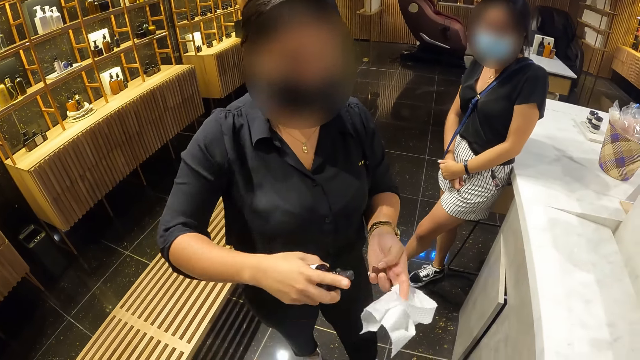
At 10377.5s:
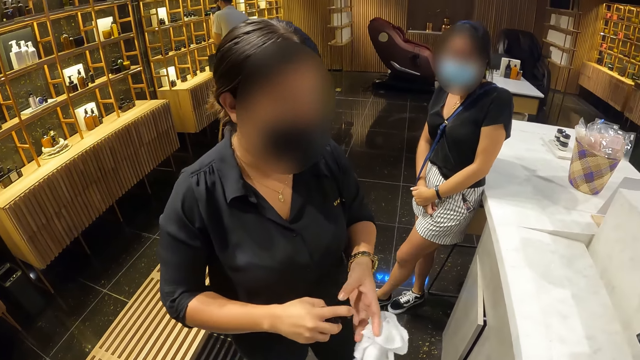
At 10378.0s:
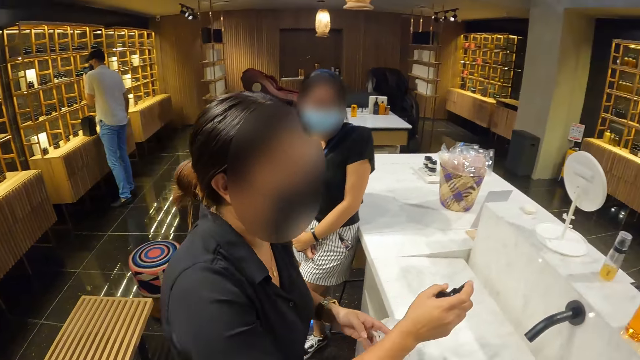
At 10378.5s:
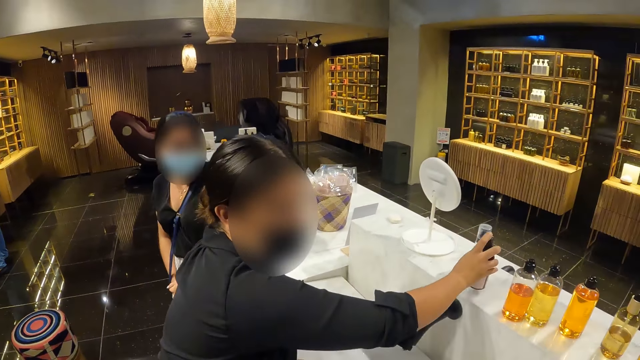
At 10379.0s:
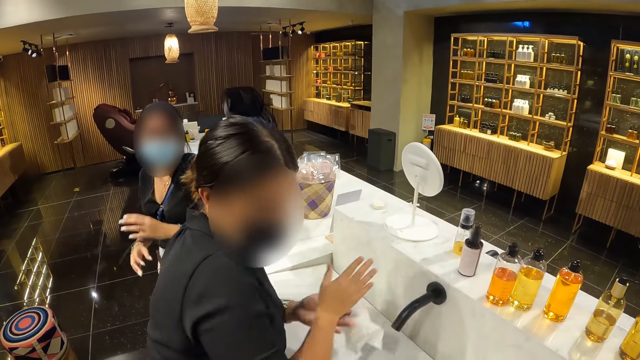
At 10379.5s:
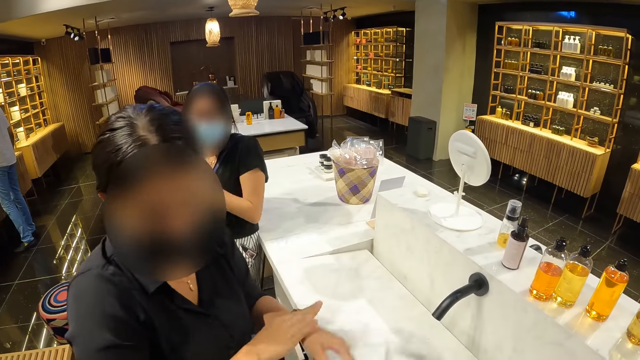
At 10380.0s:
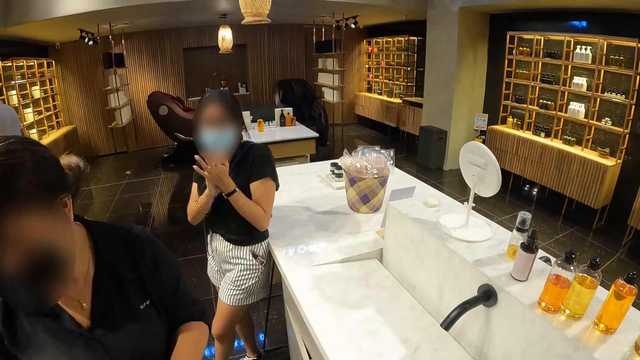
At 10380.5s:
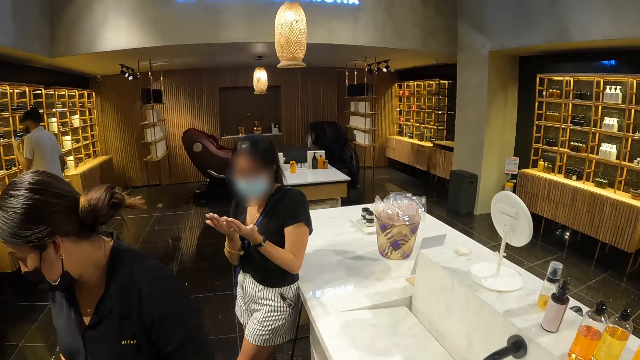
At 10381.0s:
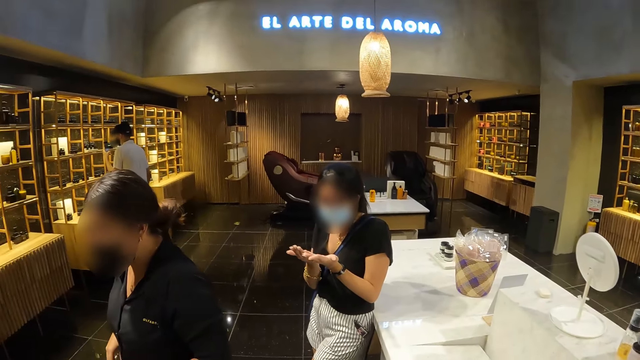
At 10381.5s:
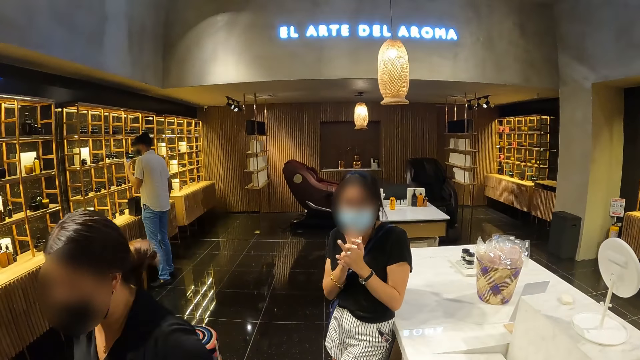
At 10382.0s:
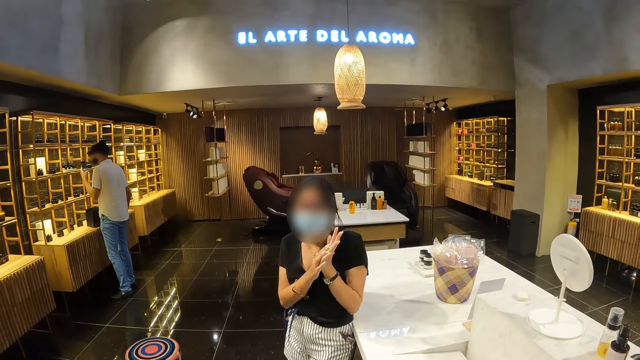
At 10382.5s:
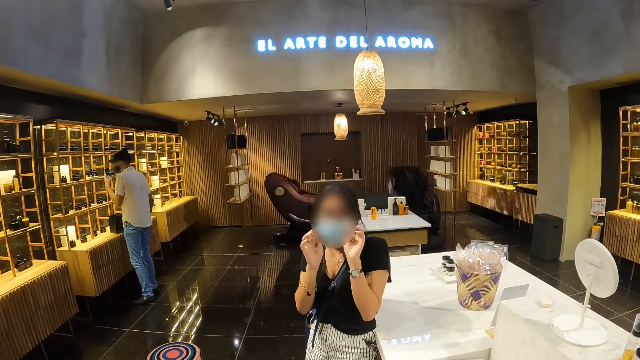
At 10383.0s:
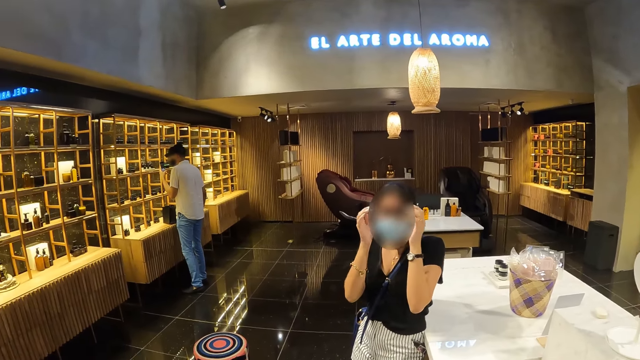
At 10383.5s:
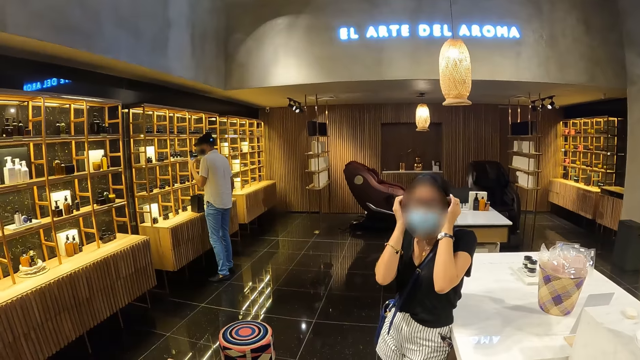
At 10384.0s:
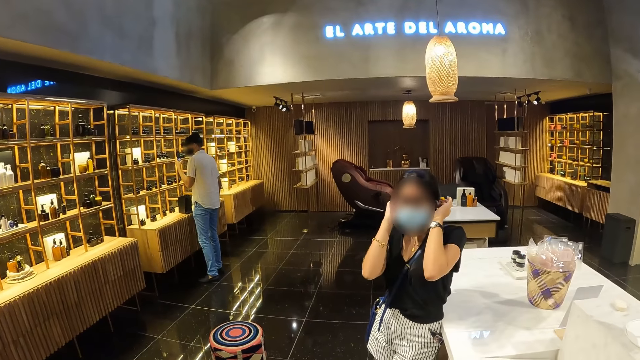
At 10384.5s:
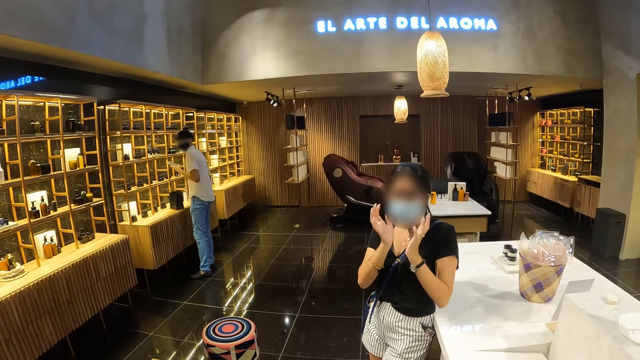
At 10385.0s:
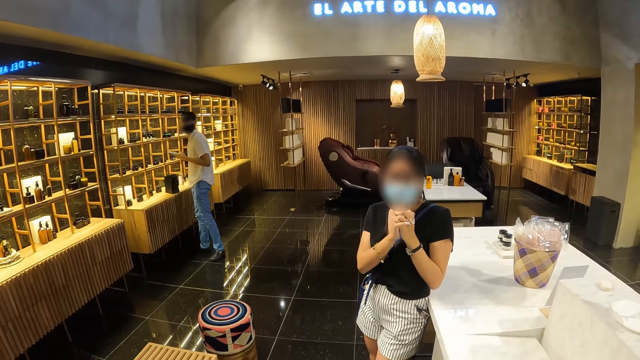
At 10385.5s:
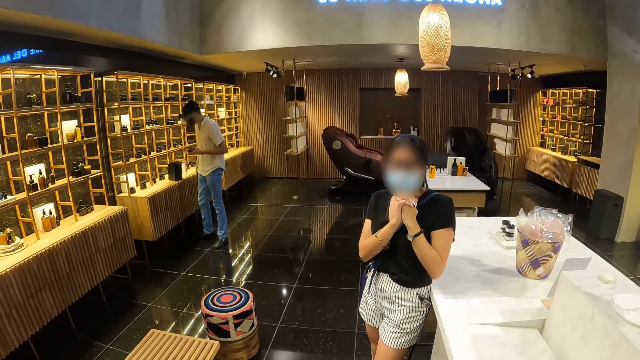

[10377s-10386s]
A woman closes the bottle of perfume or oil in her left hand with a cover in her right hand. She holds the oil and a tissue. She drops the bottle of perfume on the slab with her left hand and rubs her hands against each other. Another woman rubs her hands against each other. The first woman wipes the hands. A man operates a phone with his left hand. The other woman adjusts her hair with her hands. The camera wearer looks around.

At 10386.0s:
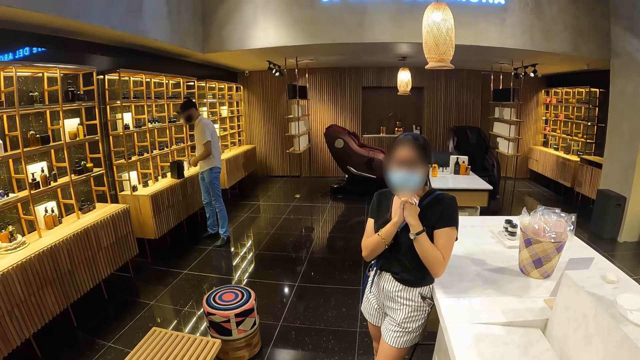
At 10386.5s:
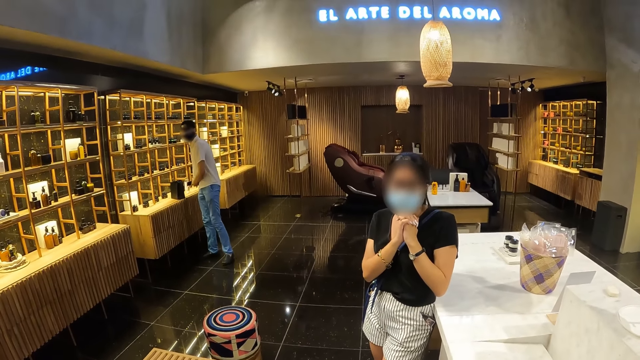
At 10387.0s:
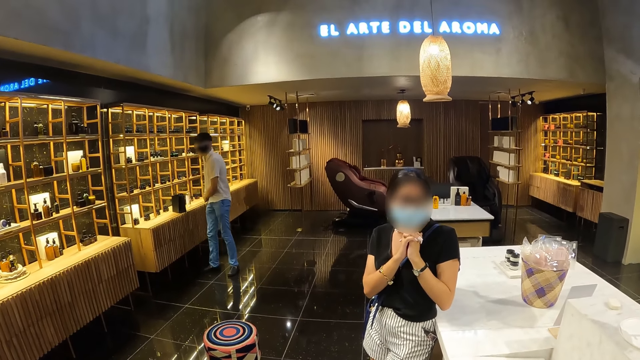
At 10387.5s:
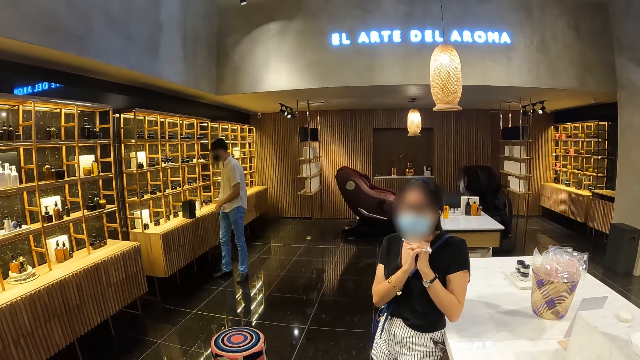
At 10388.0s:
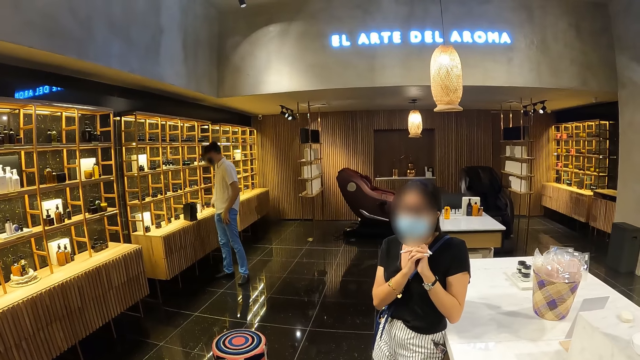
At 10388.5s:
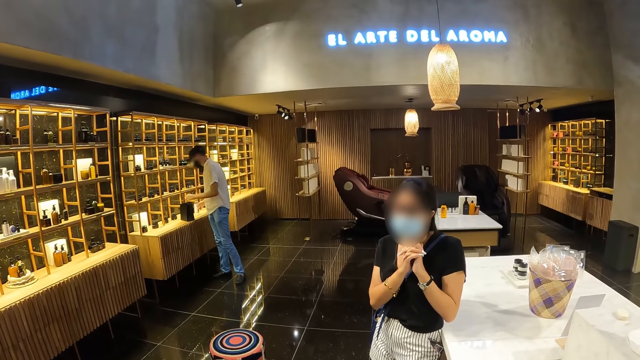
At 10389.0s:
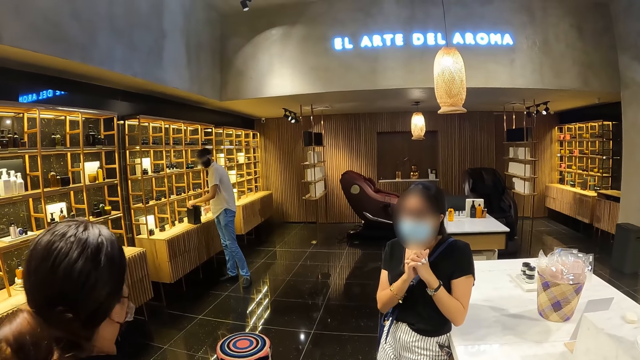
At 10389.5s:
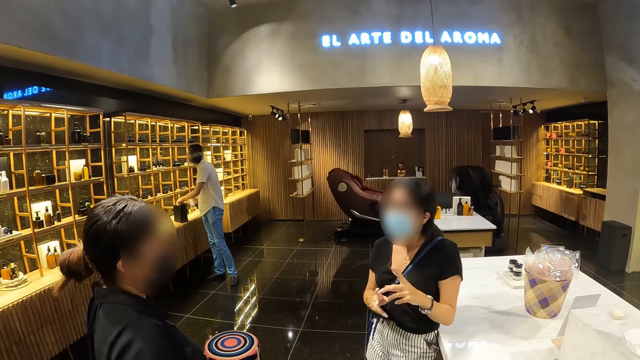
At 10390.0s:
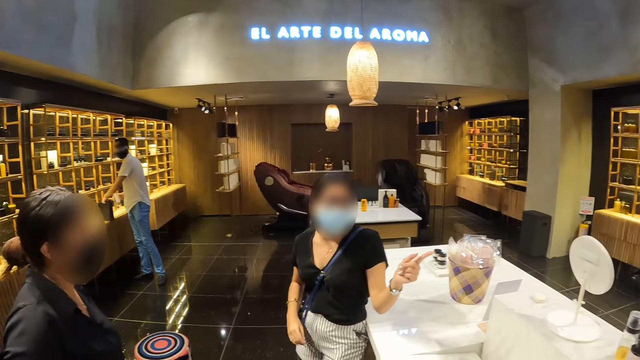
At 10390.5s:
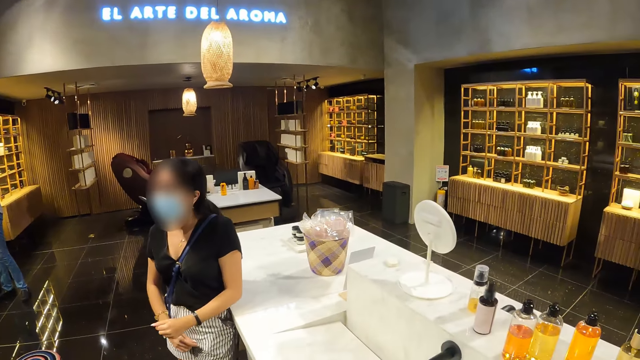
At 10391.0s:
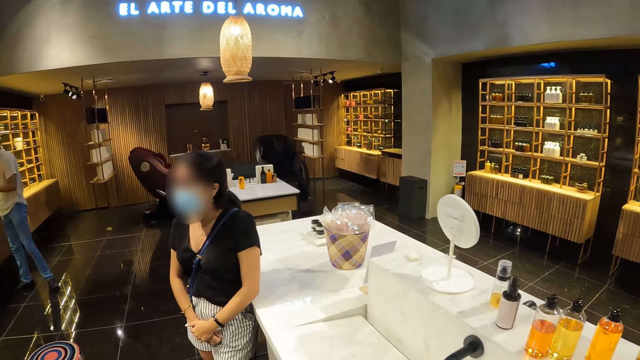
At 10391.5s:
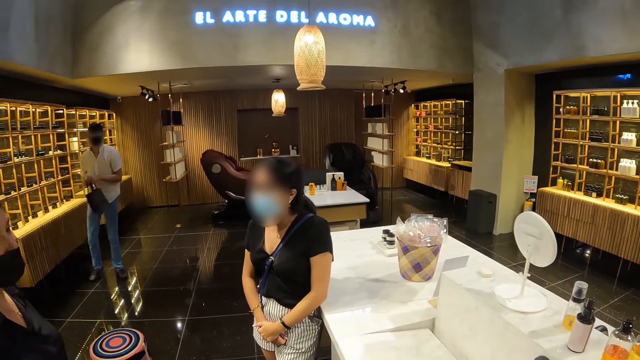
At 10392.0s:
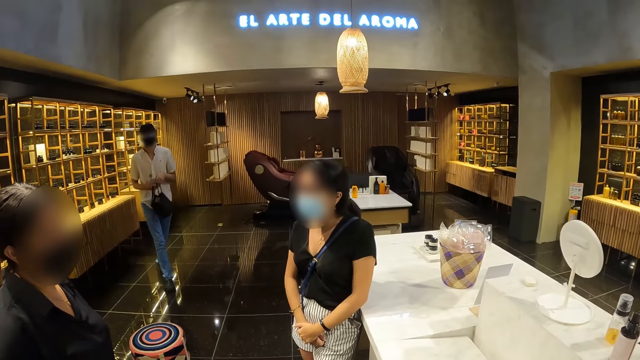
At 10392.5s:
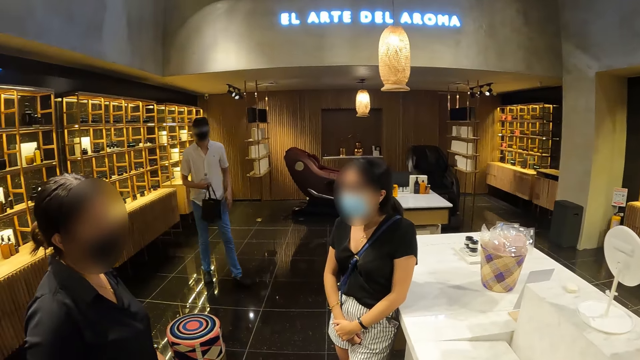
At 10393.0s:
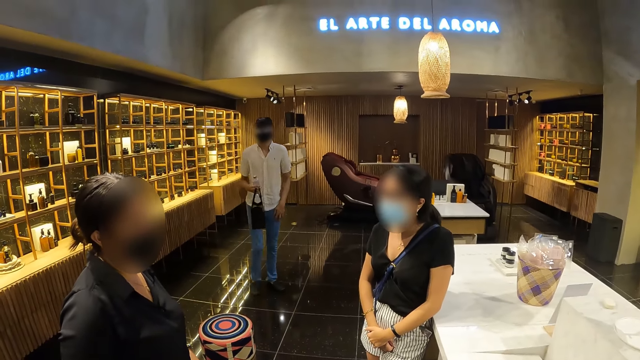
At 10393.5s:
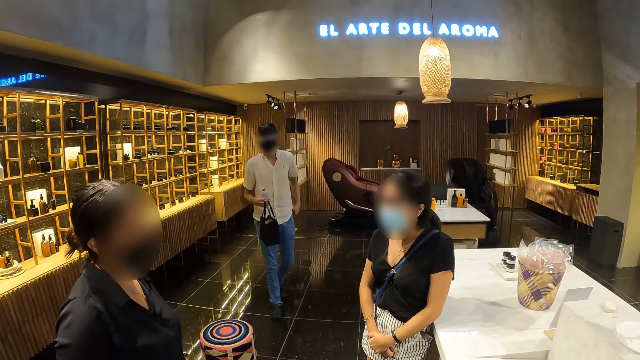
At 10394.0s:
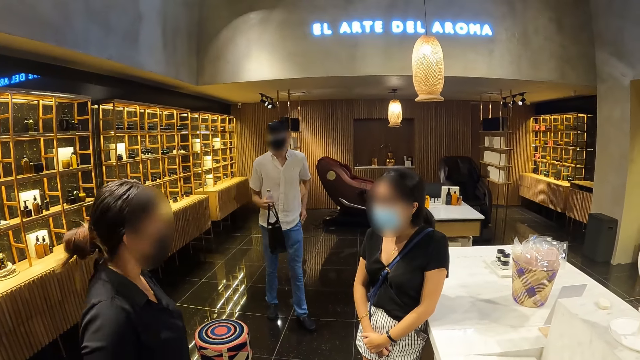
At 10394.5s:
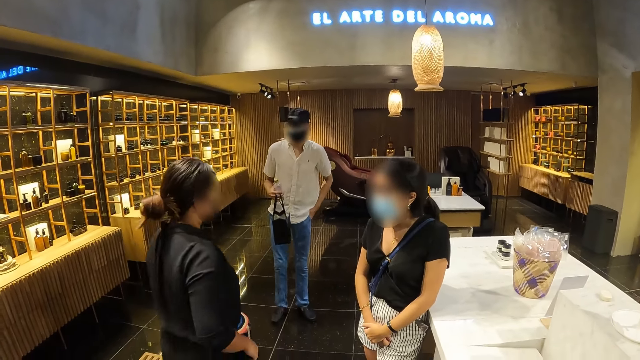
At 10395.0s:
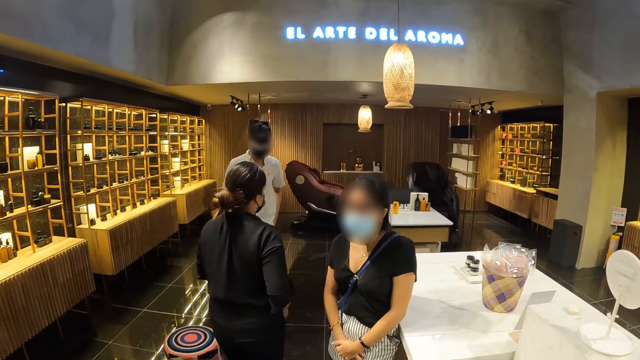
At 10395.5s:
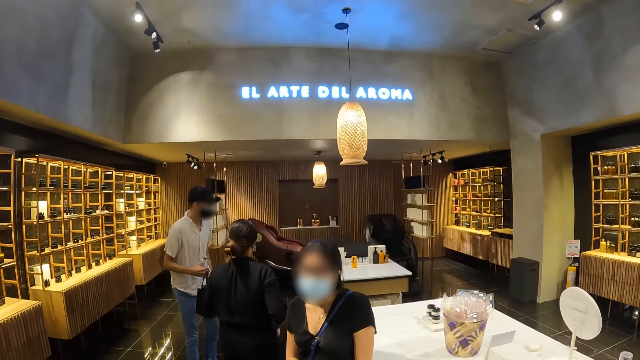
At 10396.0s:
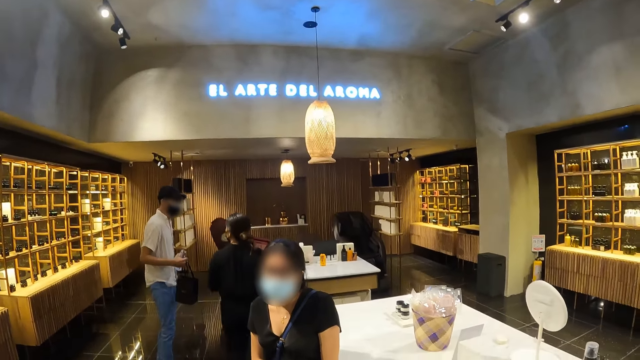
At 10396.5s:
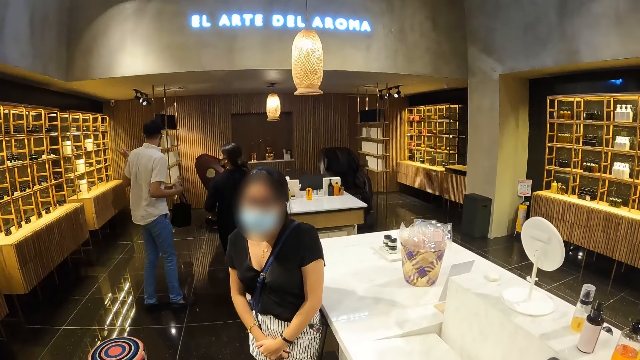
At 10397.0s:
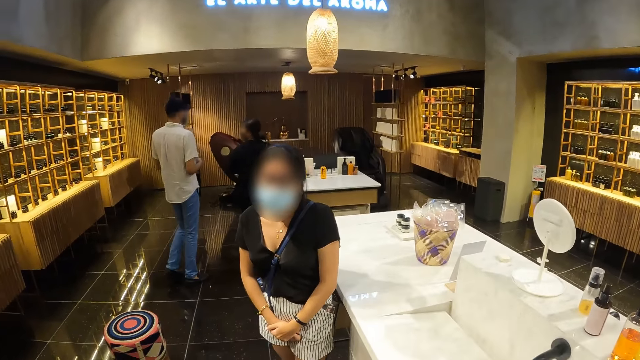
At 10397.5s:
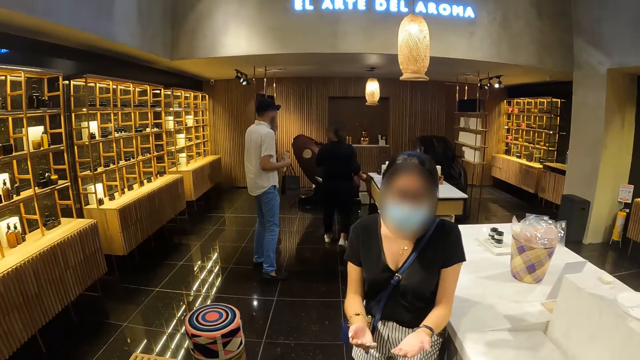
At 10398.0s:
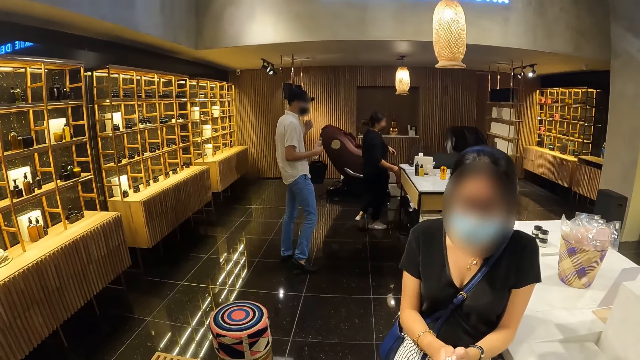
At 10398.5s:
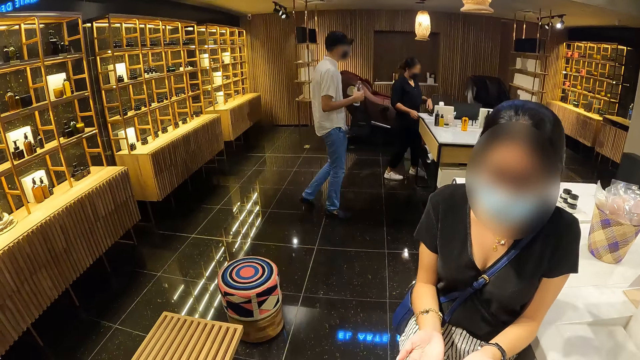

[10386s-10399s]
A man passes the phone from his left hand to his right hand. He puts the phone in his pocket with his right hand. He picks up a bag from the table with his left hand. He picks up a bottle of water from the table with his right hand. A woman interacts with another woman. The first woman points out. The man passes the bag from his left hand to his right hand. He puts his left hand in his pocket. He interacts with the other woman. The camera wearer interacts with the first woman.
